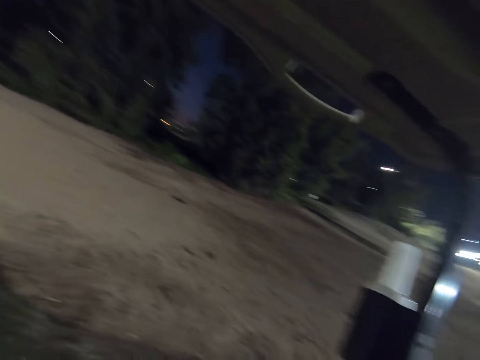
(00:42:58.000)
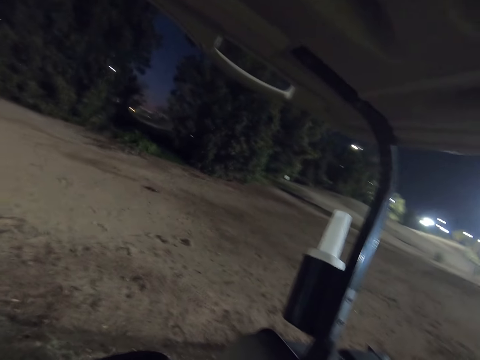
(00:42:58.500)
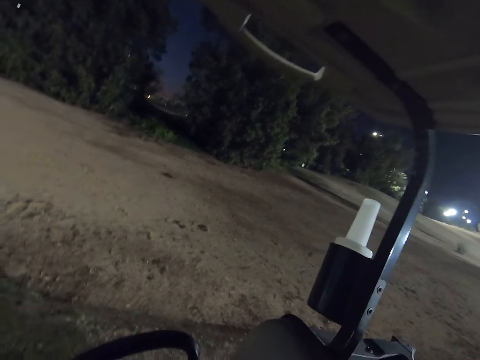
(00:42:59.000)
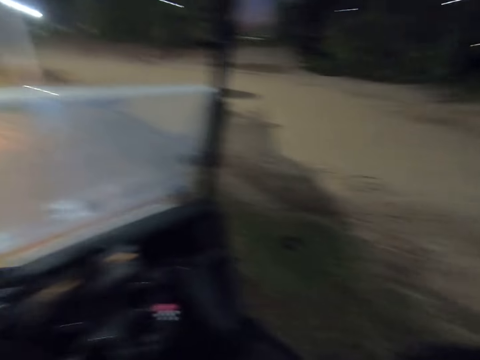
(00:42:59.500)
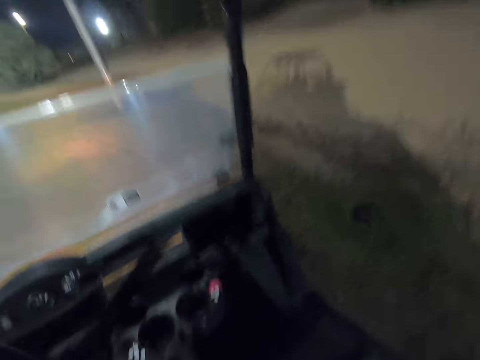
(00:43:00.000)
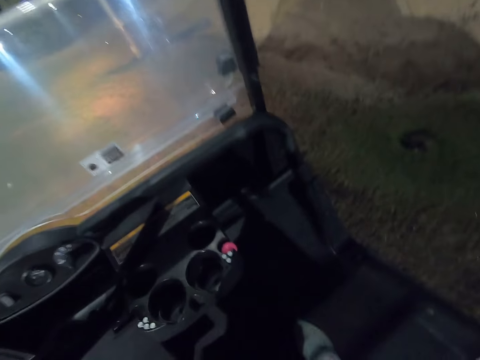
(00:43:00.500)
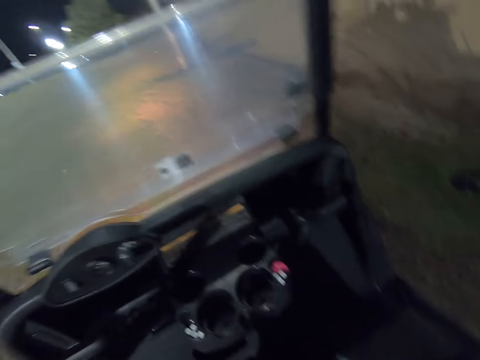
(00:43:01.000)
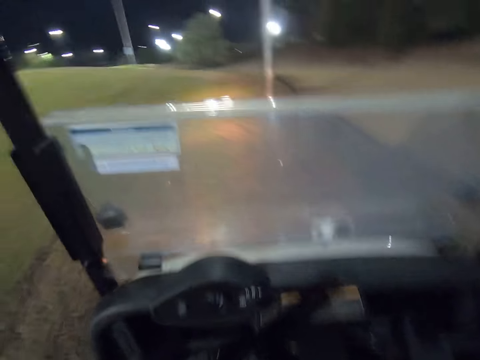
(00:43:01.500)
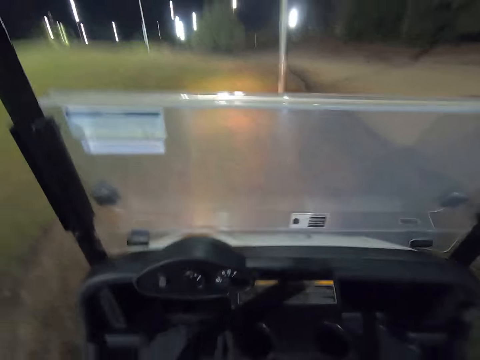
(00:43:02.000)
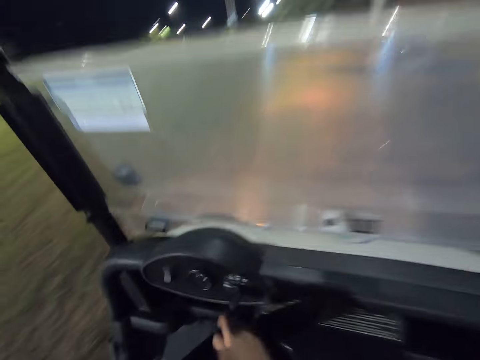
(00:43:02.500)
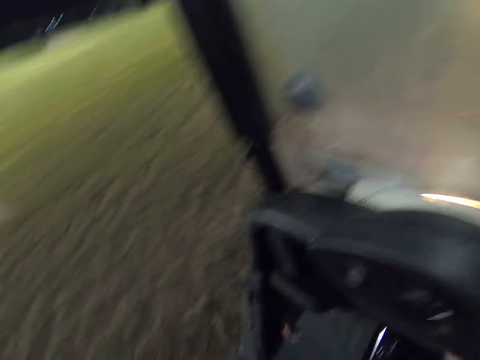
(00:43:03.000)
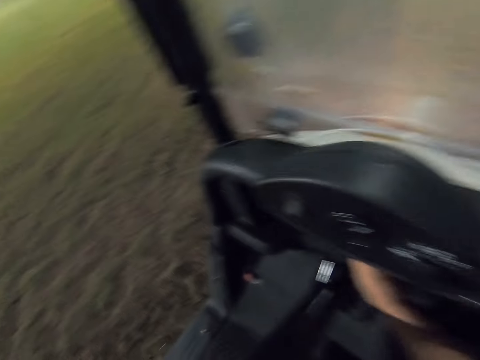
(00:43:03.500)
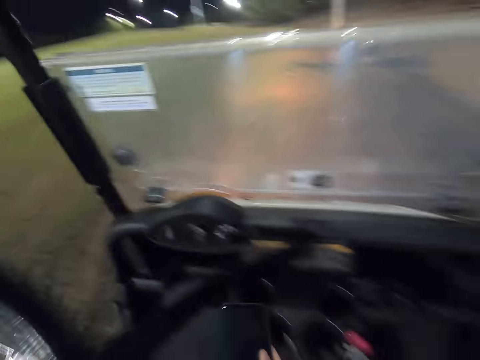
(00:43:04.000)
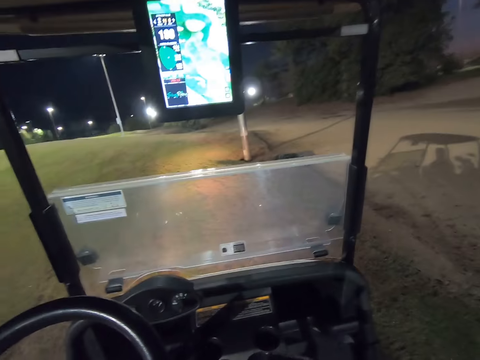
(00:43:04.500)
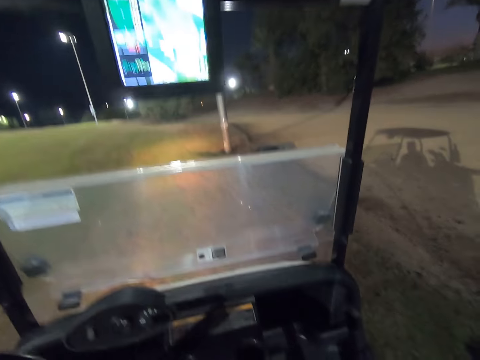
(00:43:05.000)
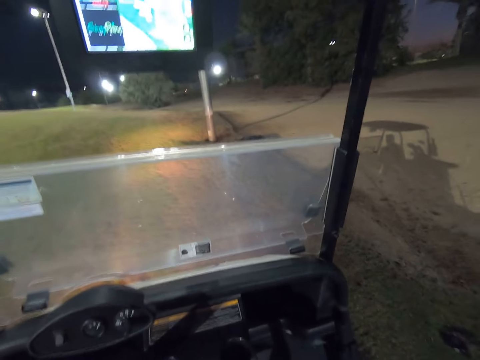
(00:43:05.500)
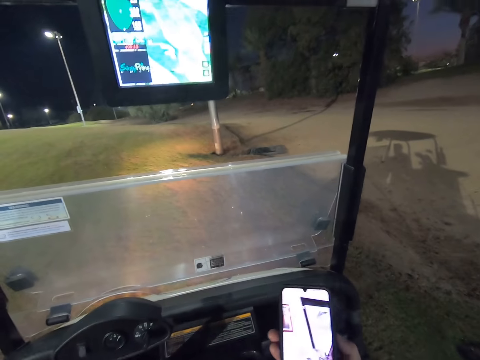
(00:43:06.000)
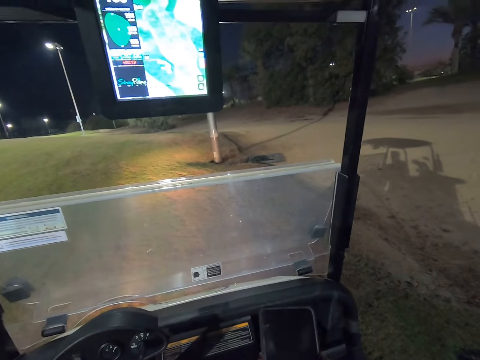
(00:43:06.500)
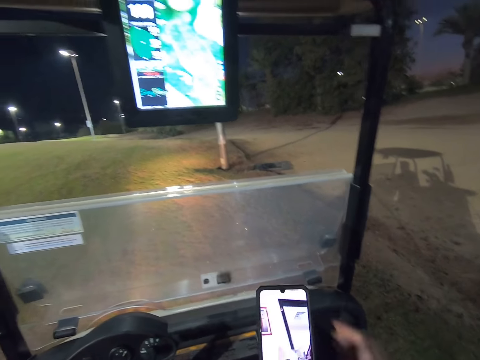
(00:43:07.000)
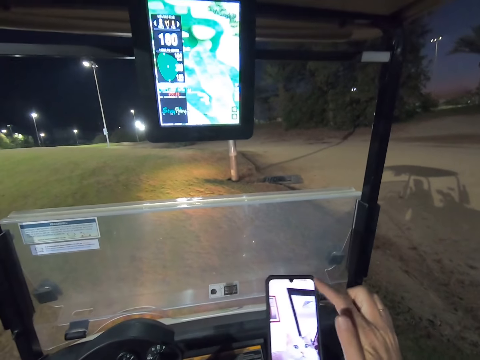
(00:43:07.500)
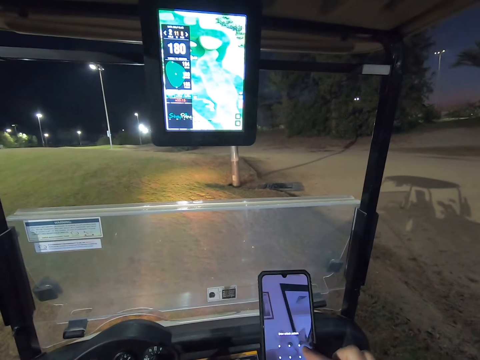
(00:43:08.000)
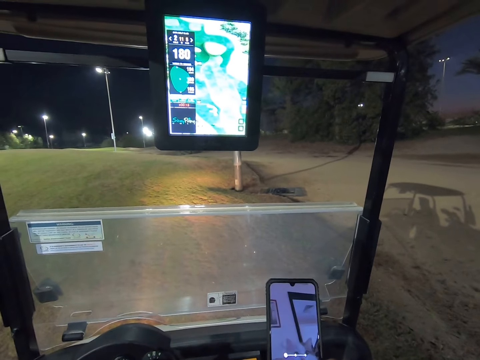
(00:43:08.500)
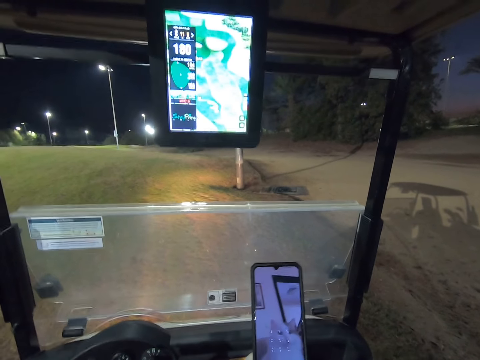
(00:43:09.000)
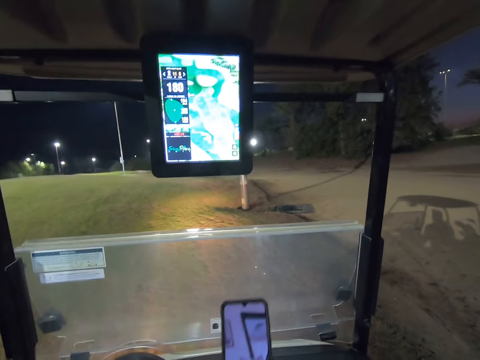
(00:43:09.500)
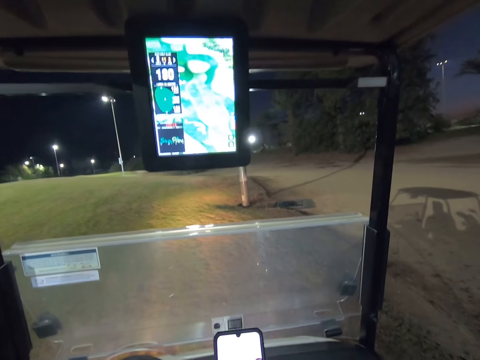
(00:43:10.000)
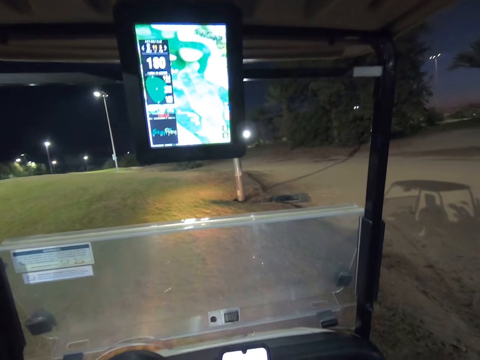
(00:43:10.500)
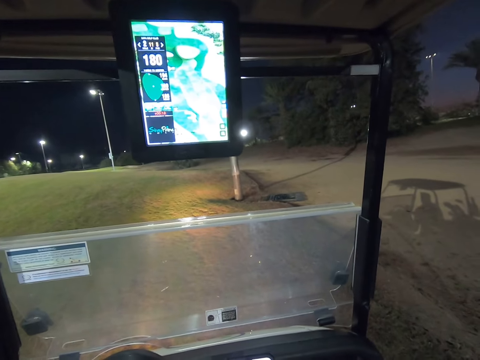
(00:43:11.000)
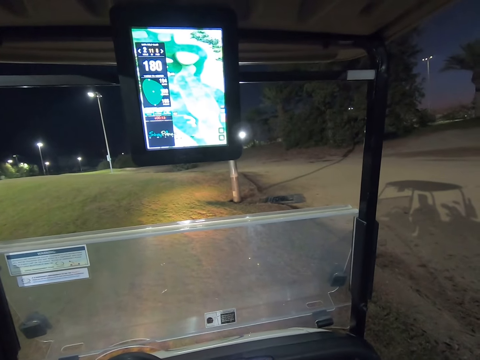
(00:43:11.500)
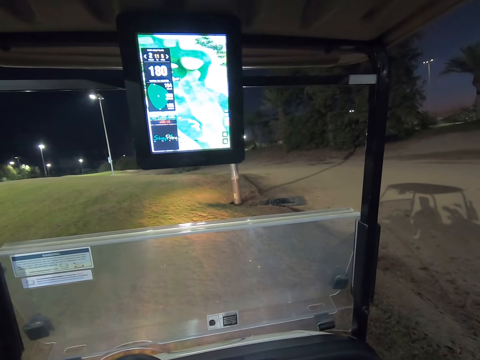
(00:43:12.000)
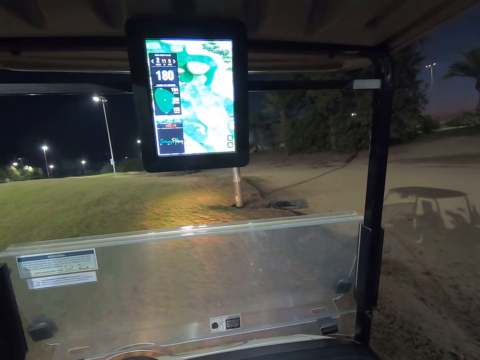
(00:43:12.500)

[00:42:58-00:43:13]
The camera wearer takes the phone from the car. They operate the phone.

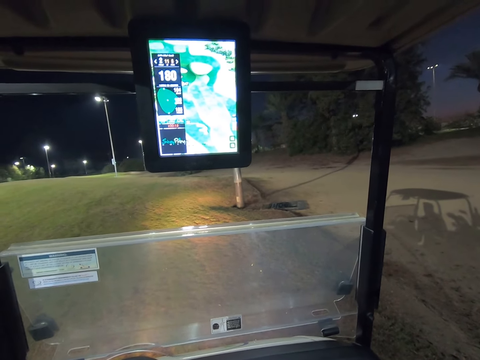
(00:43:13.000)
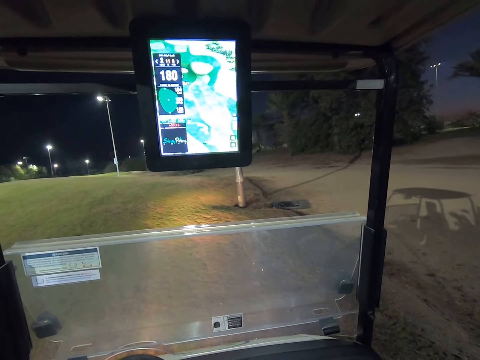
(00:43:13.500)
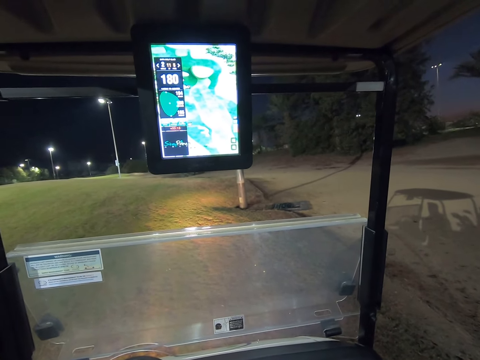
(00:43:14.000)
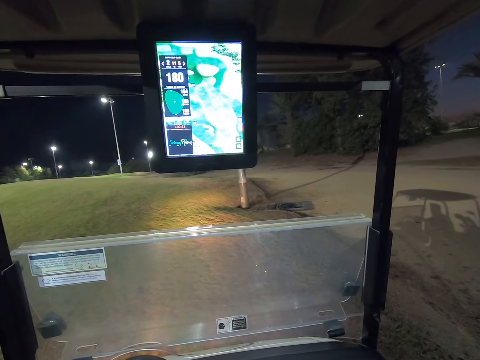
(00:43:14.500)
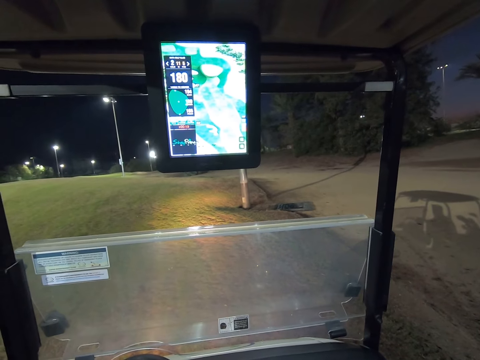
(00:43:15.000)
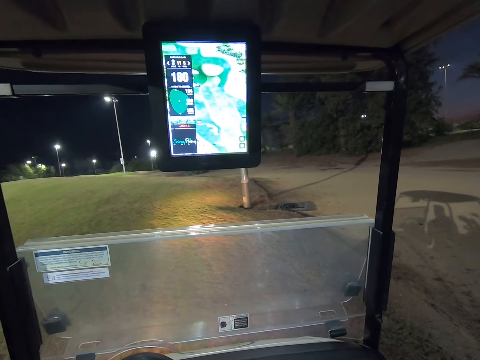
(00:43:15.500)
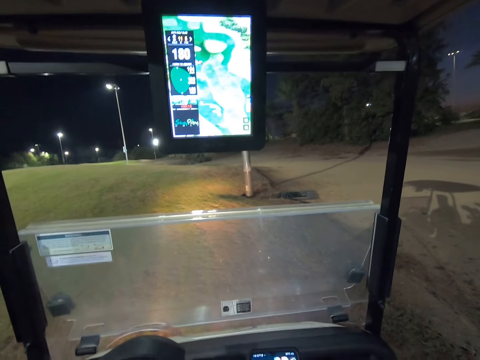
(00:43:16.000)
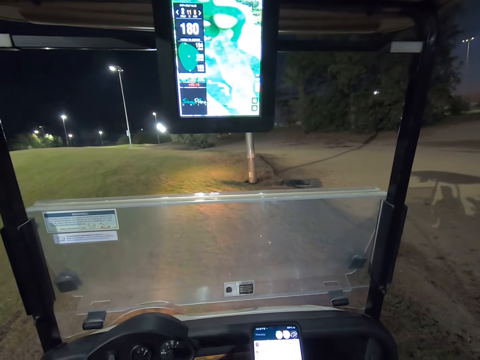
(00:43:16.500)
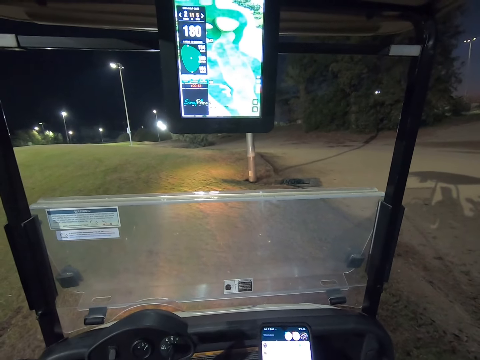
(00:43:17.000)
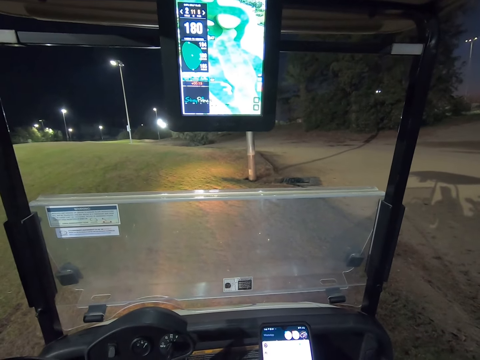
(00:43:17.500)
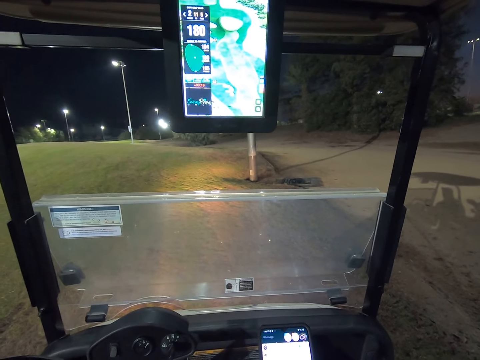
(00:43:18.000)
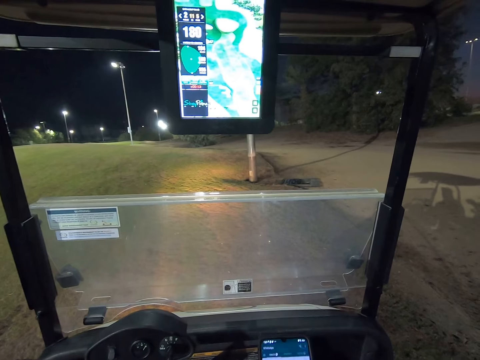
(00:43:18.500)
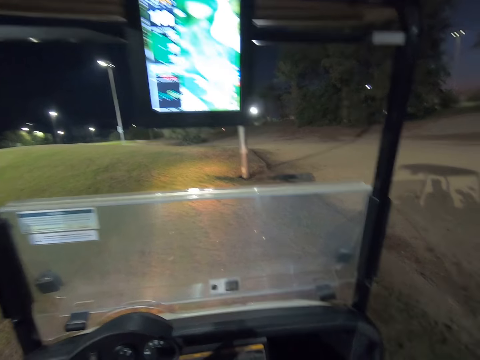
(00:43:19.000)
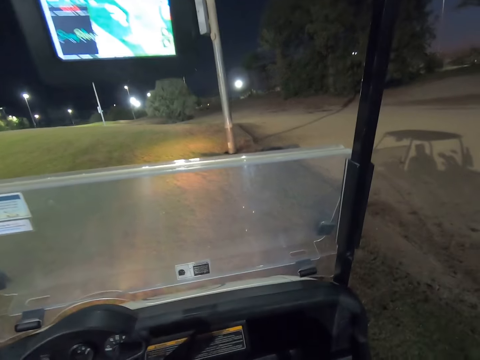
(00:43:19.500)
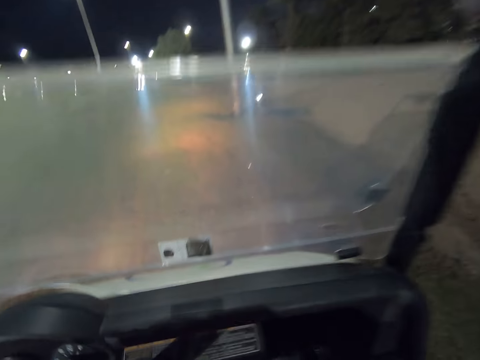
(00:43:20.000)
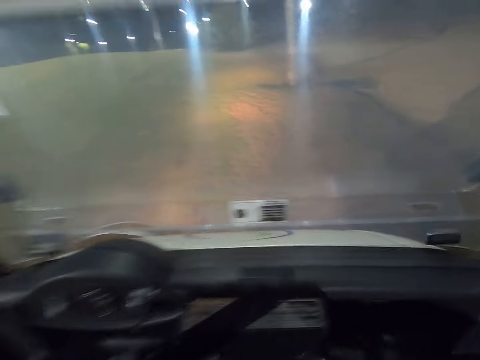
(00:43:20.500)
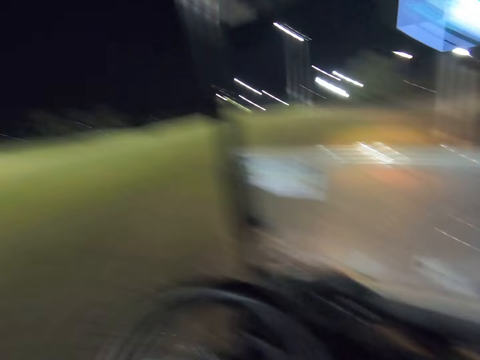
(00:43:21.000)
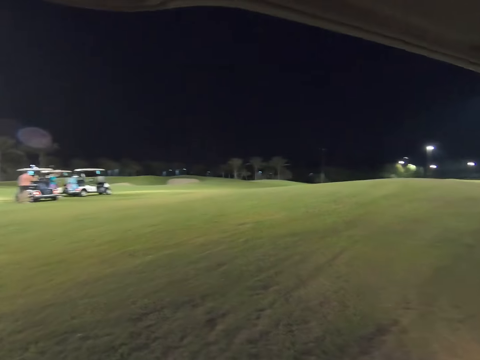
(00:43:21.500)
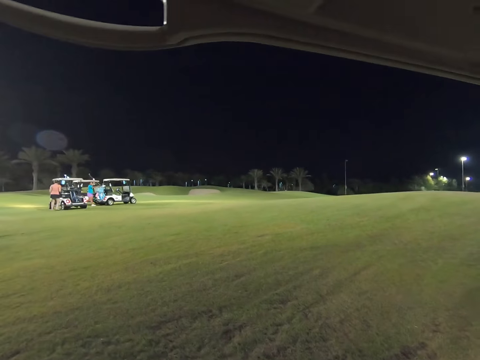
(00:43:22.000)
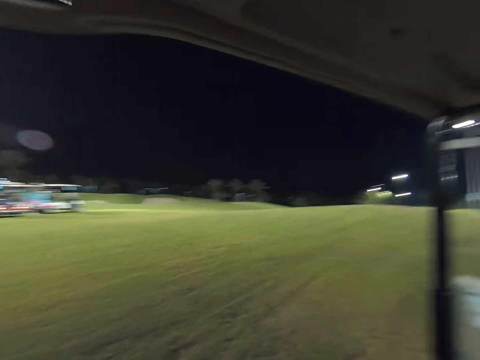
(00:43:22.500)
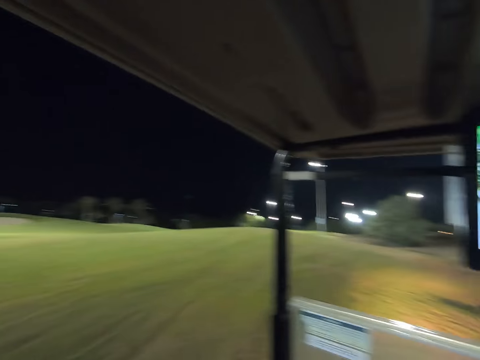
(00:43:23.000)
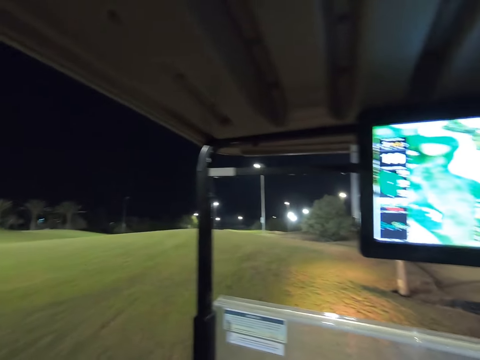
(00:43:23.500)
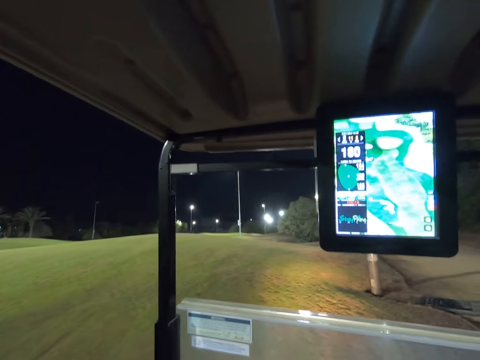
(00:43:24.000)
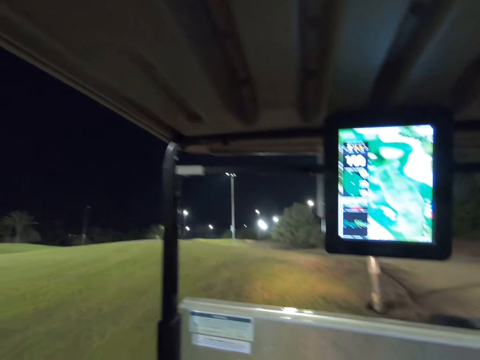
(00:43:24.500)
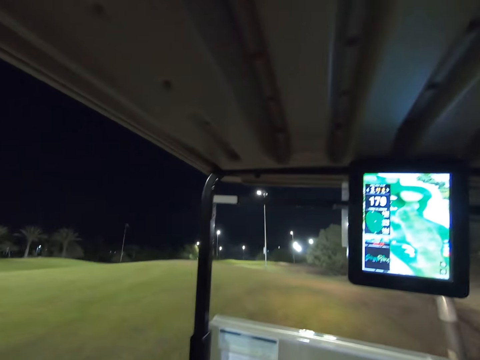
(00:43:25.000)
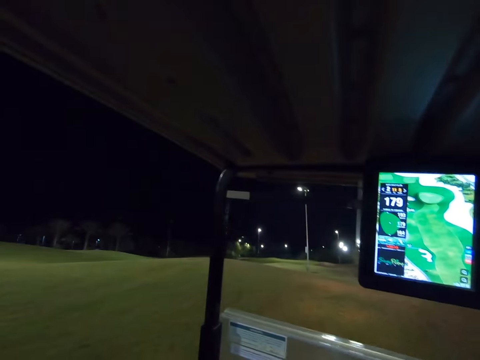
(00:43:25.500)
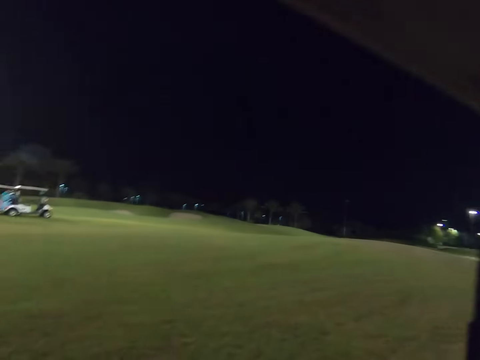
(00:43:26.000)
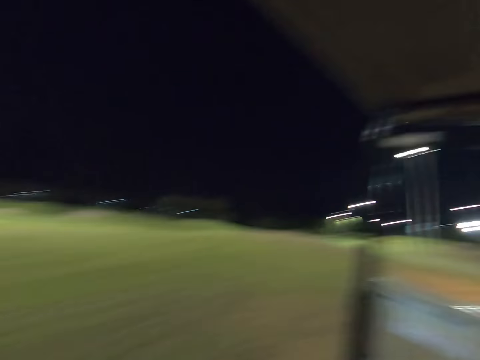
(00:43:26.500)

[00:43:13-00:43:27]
The camera wearer stares around the field. They drive the golf cart on the field.
